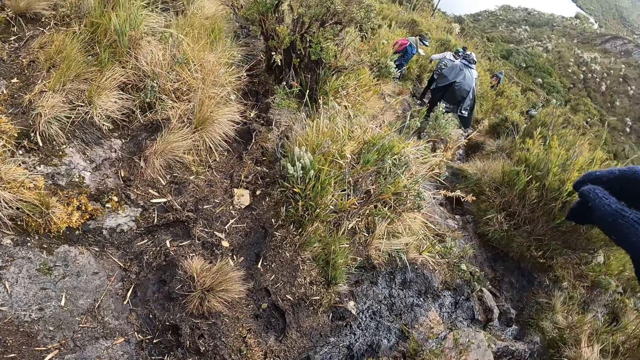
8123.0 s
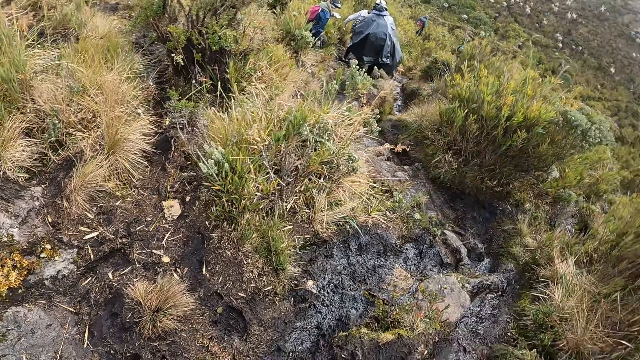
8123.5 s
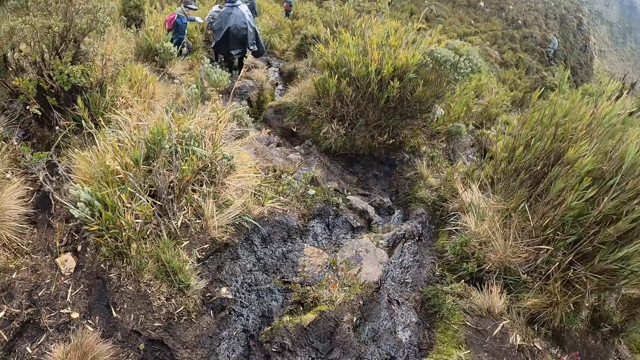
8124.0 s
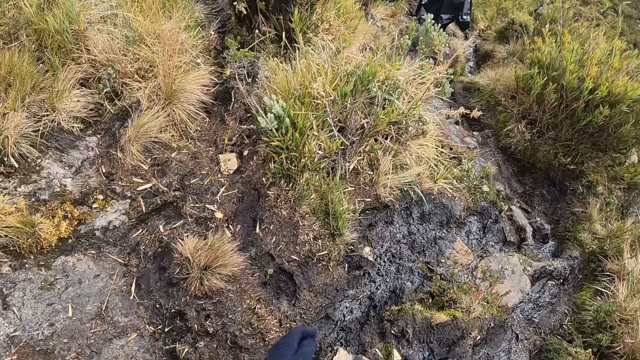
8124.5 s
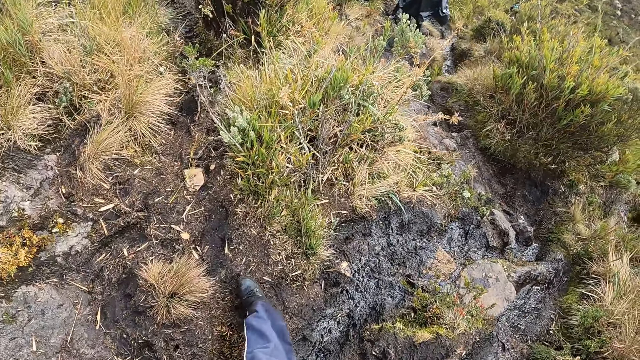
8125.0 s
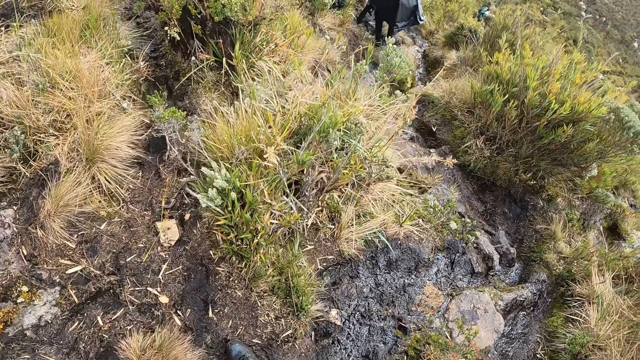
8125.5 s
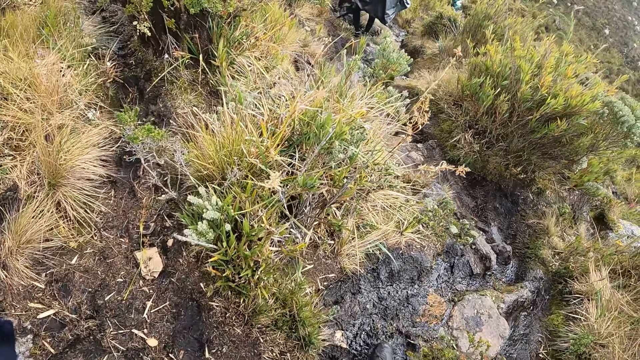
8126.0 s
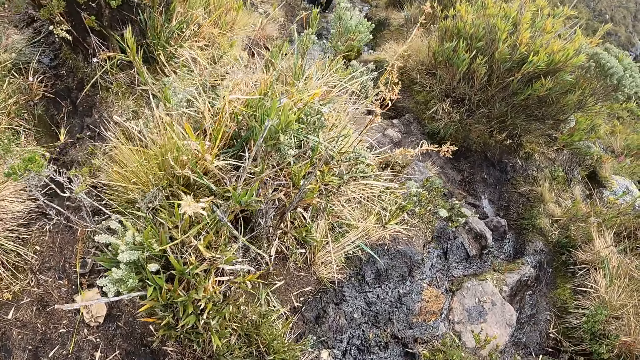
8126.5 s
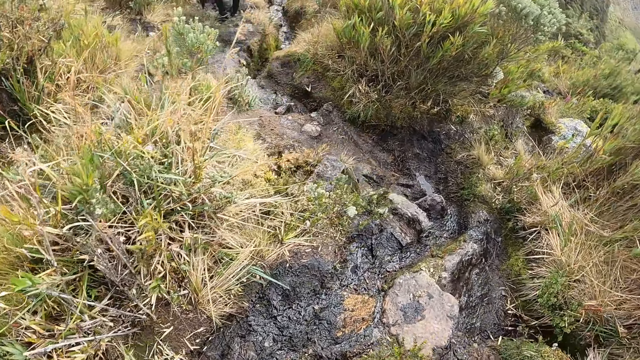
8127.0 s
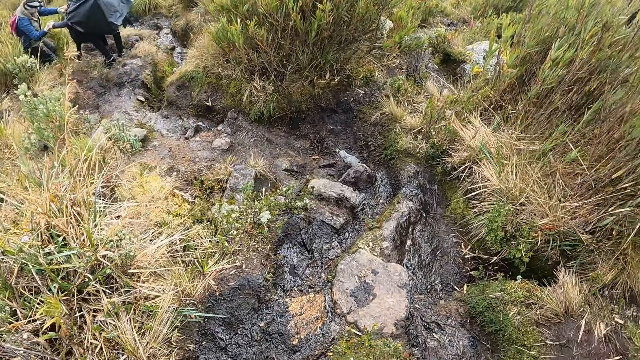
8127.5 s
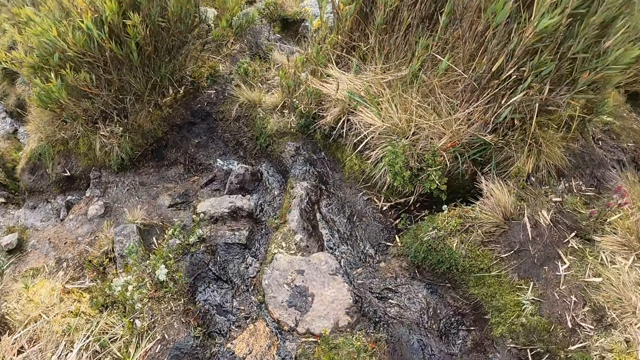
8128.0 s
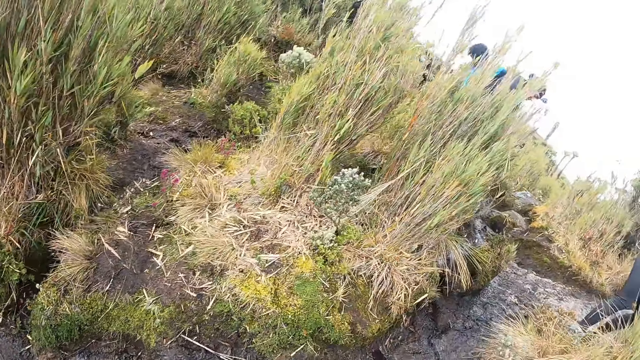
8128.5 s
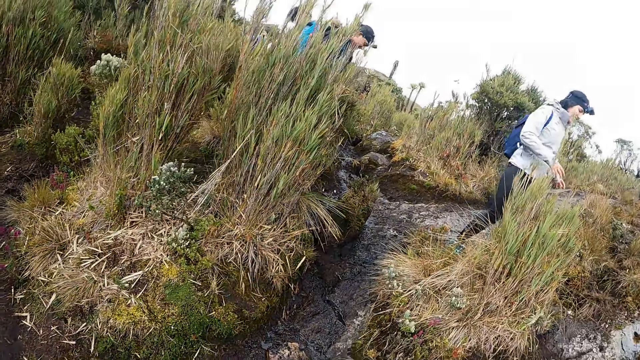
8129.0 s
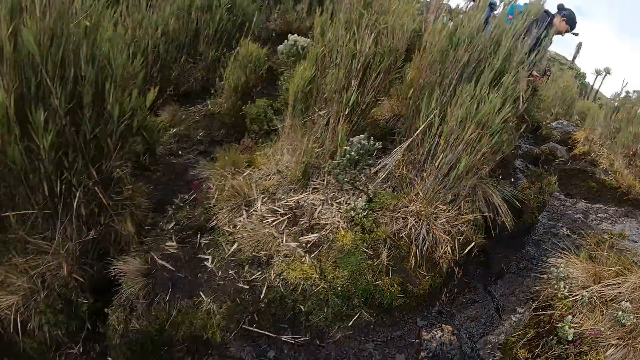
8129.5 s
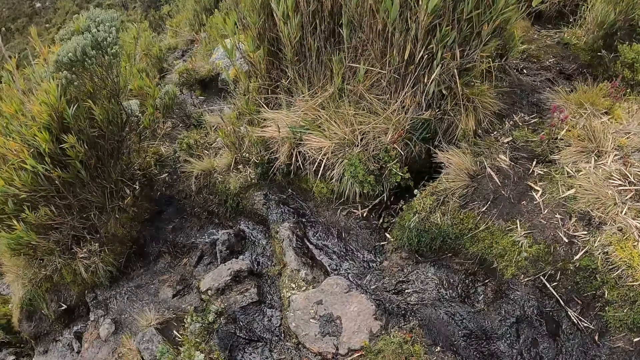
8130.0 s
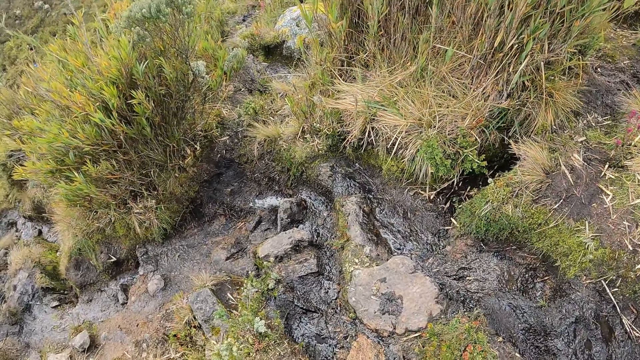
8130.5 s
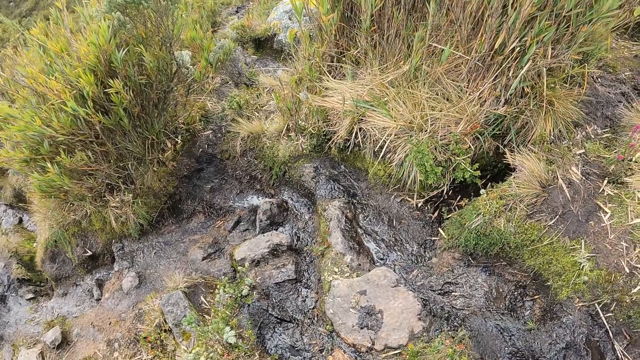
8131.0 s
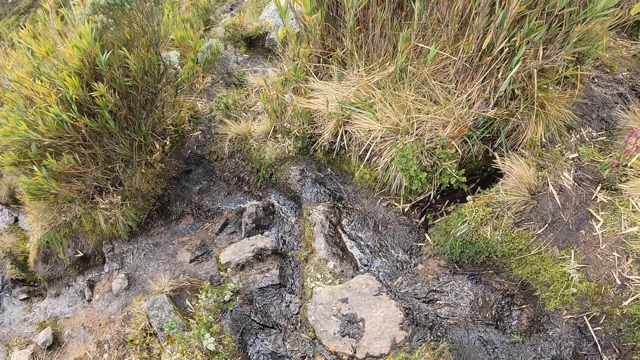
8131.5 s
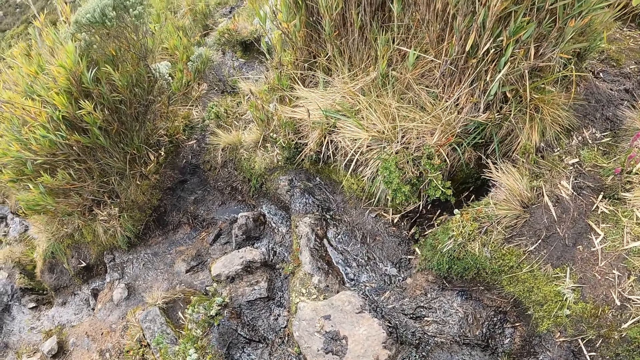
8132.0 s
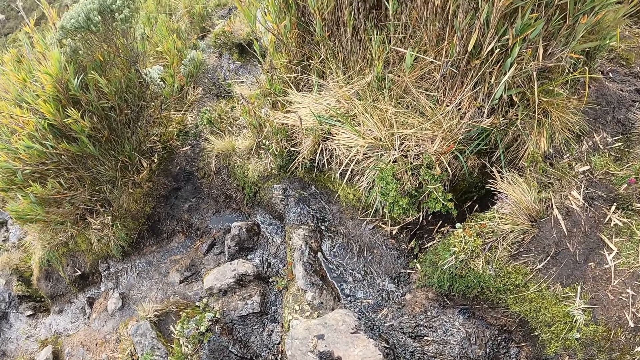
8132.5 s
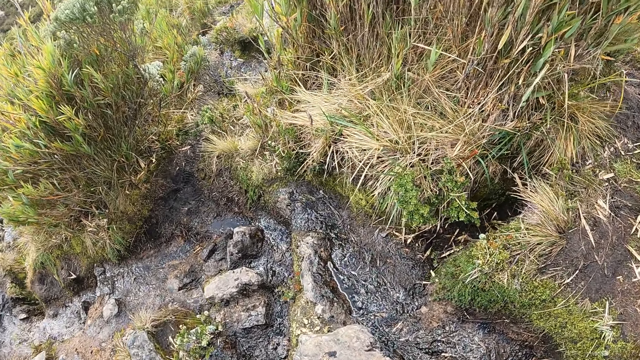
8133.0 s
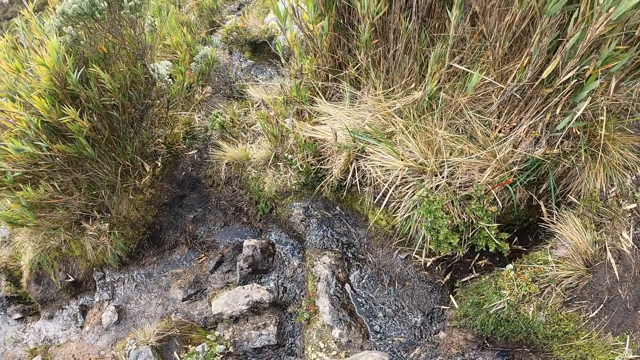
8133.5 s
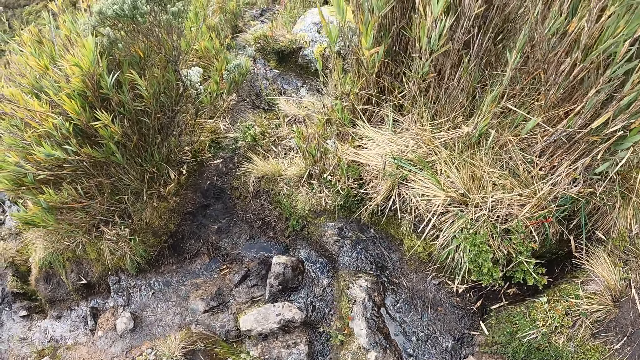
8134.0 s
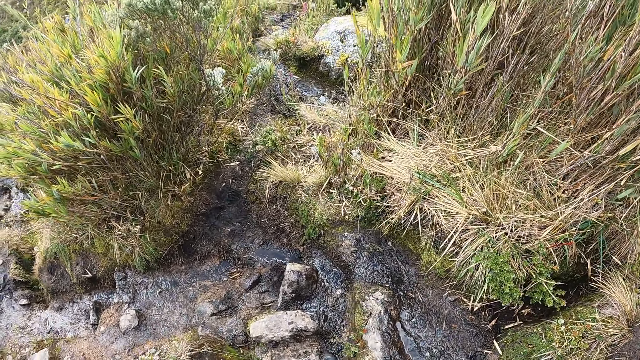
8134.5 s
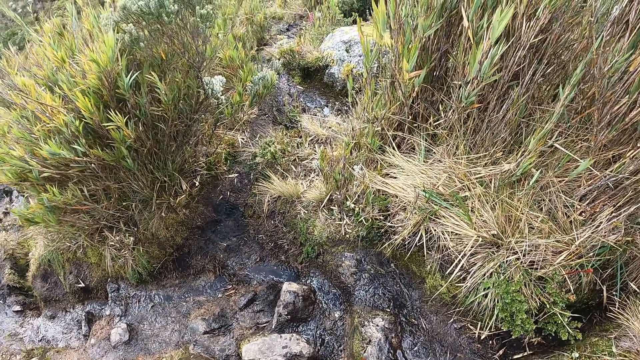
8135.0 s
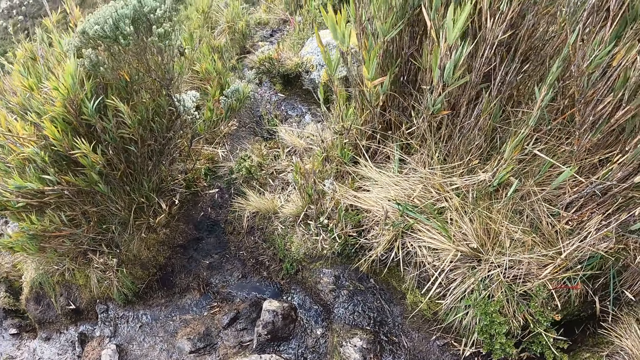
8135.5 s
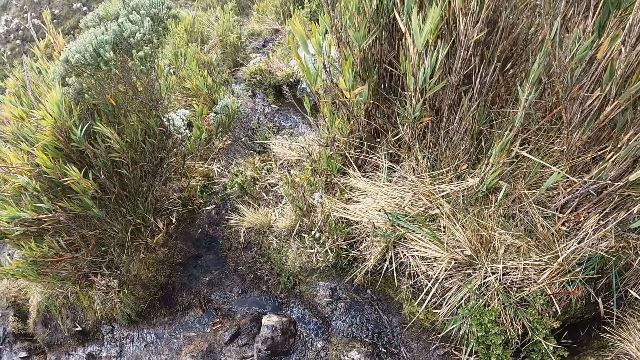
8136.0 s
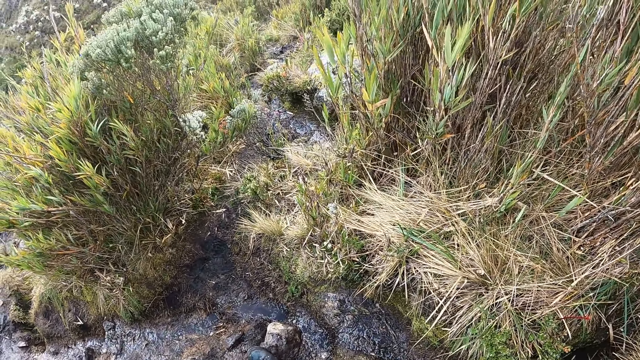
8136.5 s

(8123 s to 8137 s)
The camera wearer walks around the mountain. They look around the mountain. They look at a person. They look at the trees.

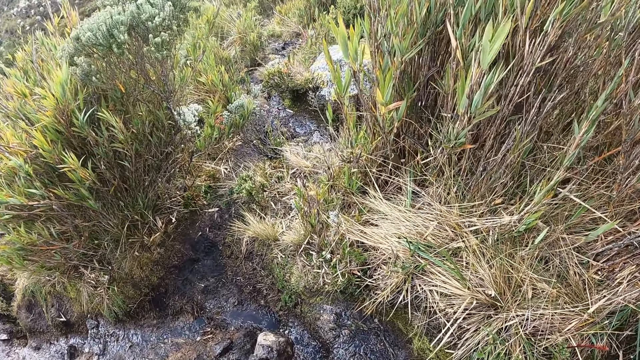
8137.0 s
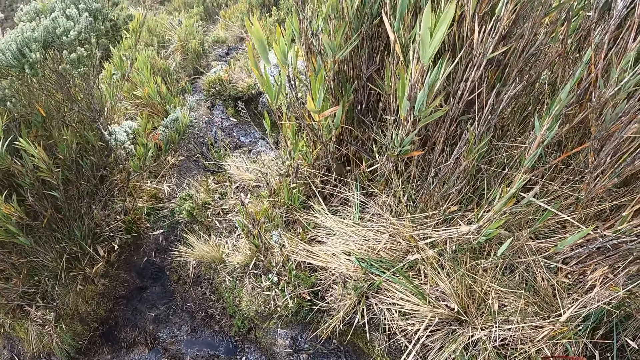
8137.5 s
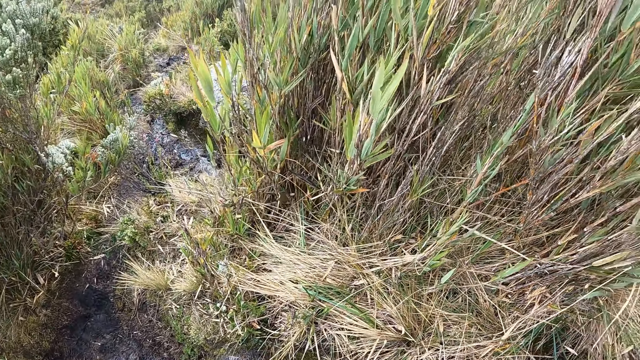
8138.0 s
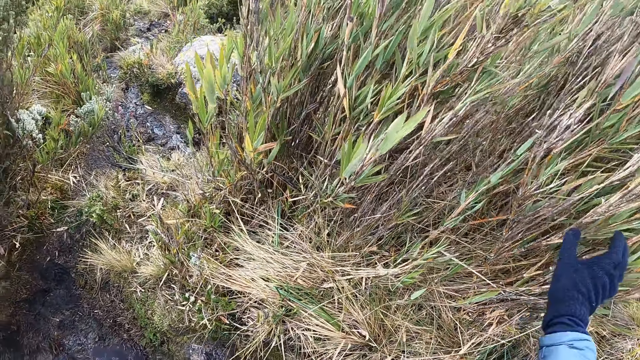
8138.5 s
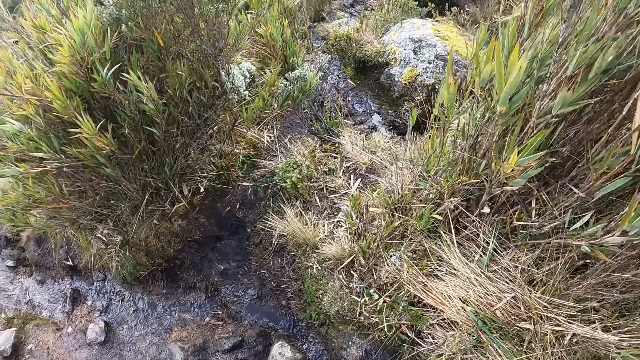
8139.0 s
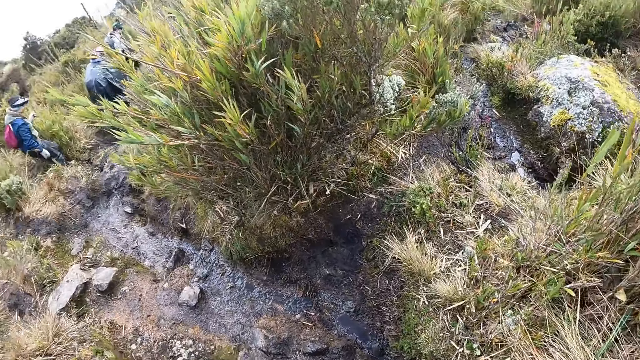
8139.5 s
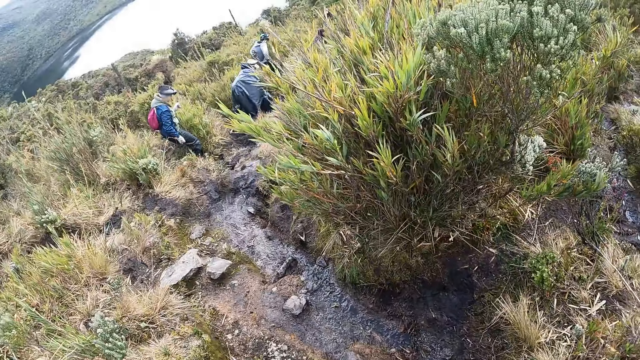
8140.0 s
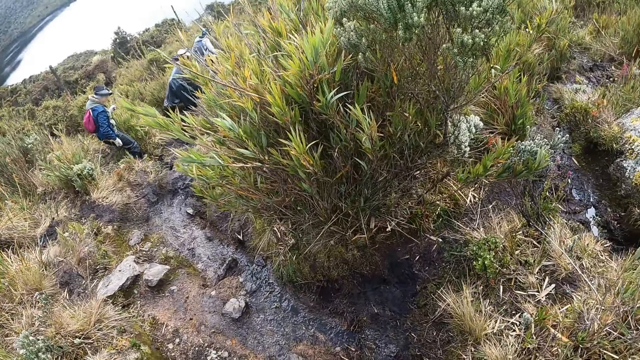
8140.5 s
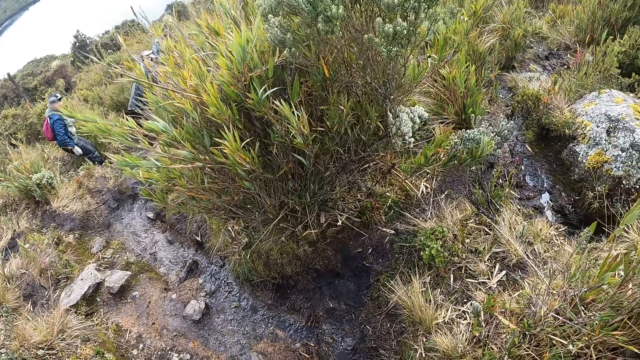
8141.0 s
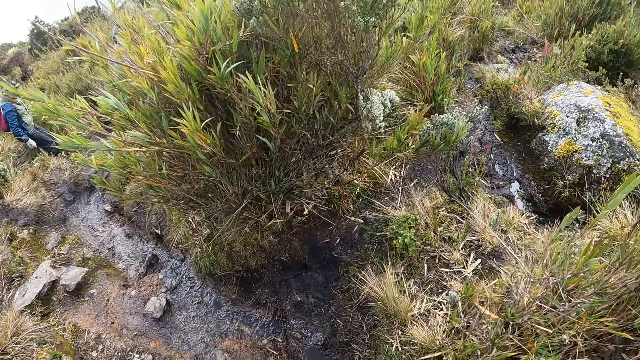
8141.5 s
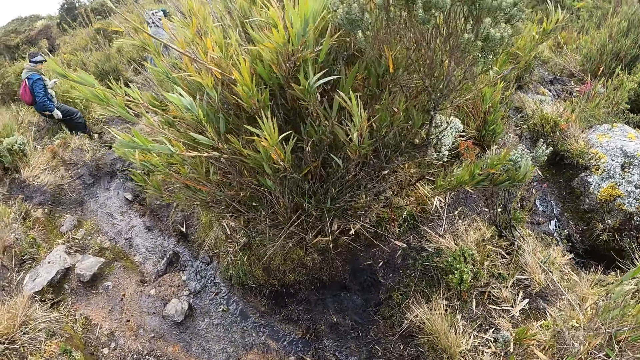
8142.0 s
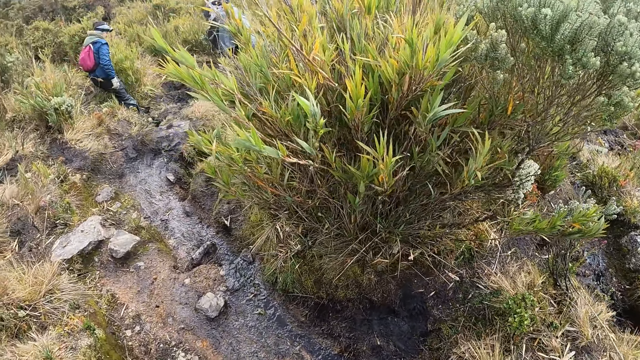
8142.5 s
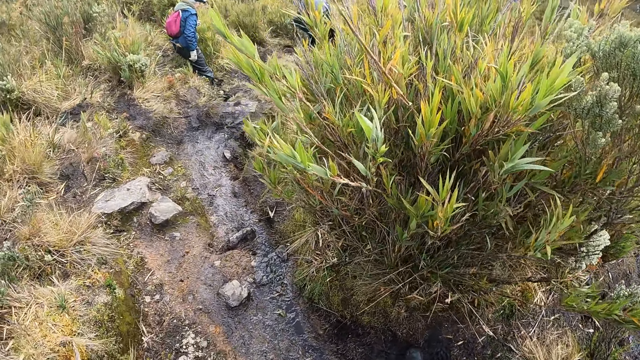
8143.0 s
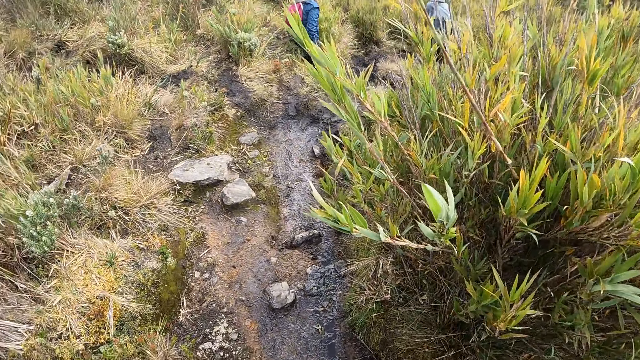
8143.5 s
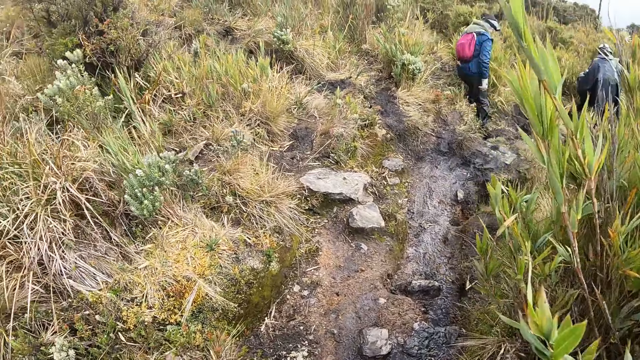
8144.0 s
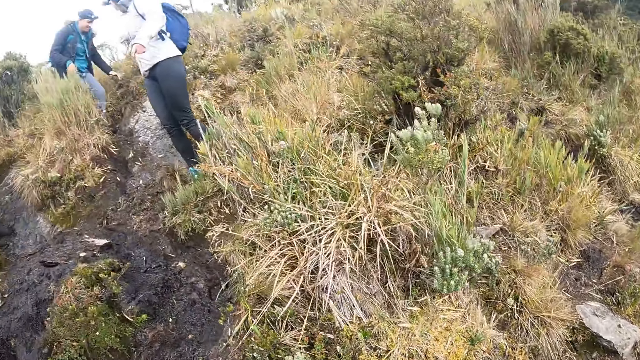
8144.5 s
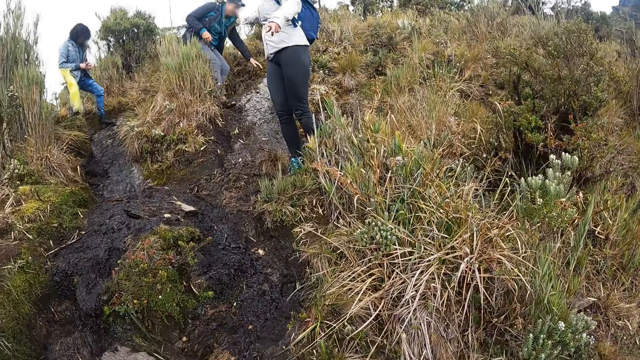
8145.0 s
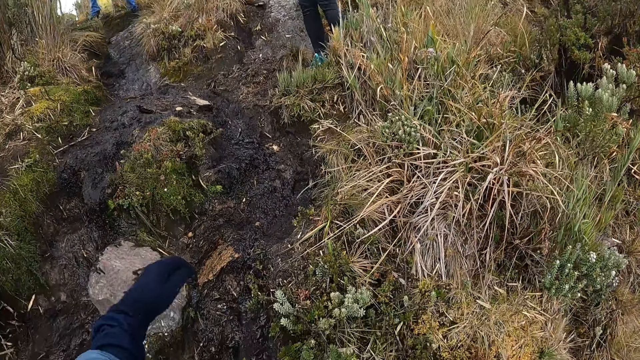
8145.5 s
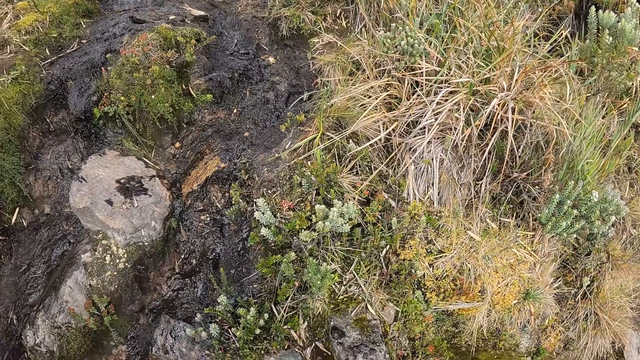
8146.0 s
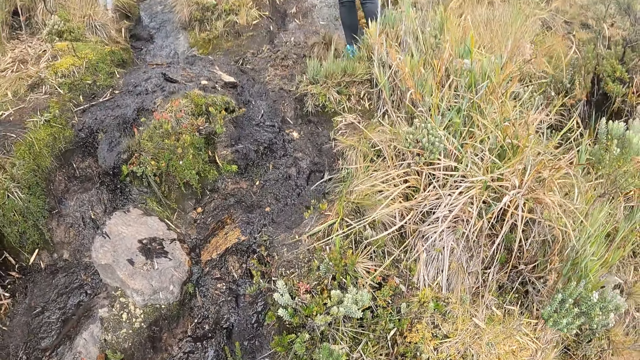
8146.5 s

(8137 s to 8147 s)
The camera wearer touches the trees. They look around the mountain.
